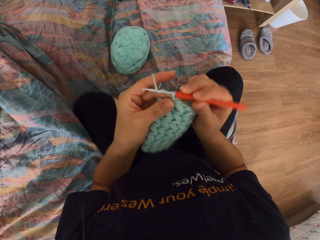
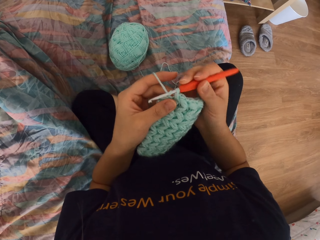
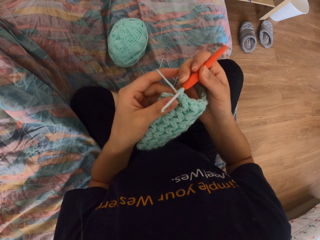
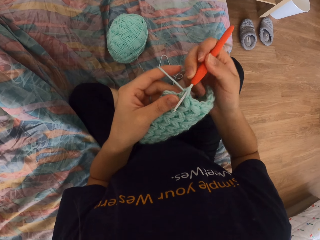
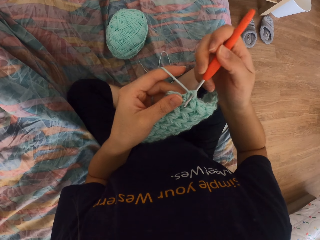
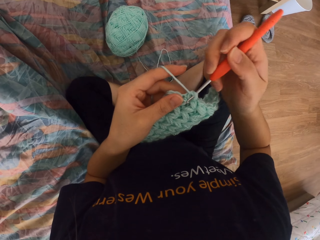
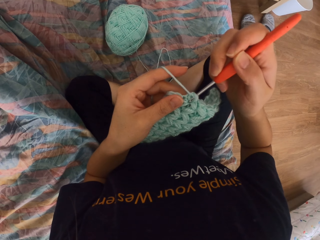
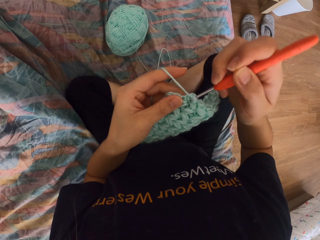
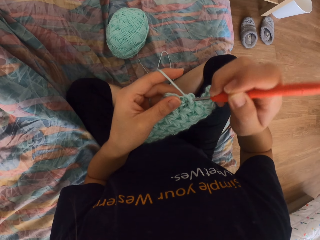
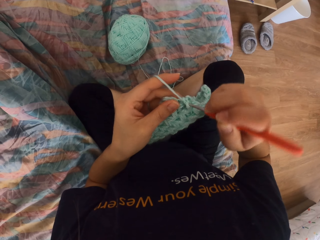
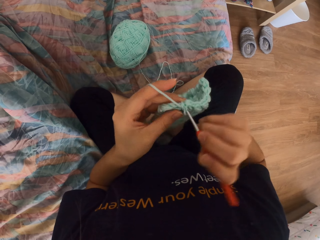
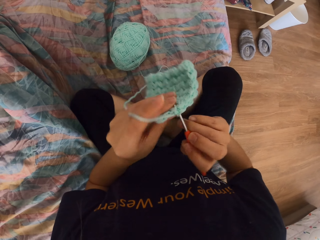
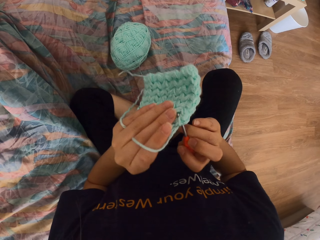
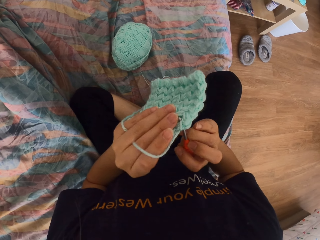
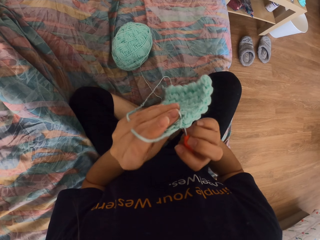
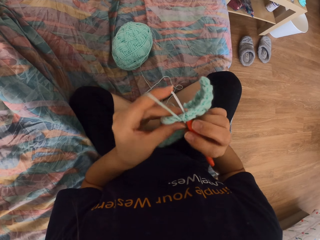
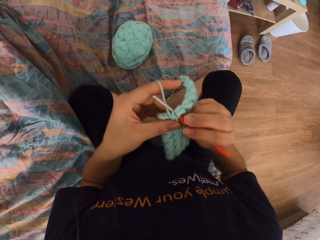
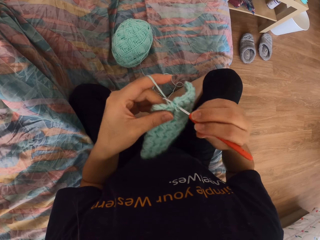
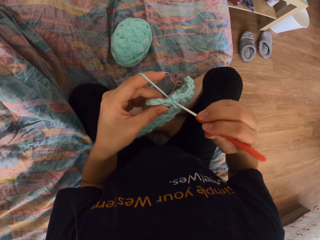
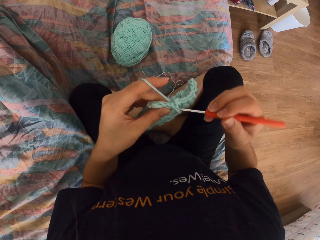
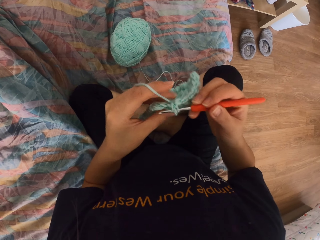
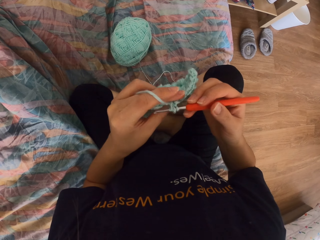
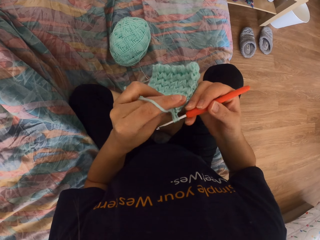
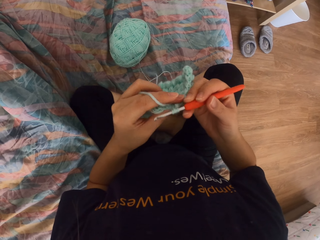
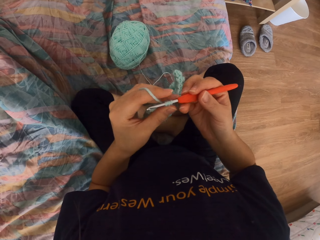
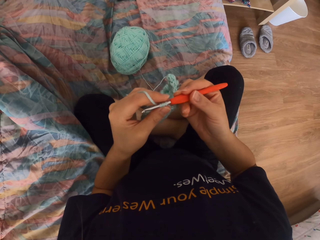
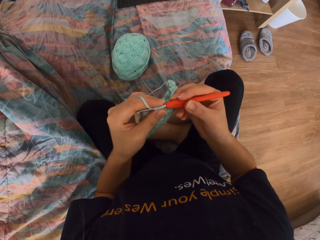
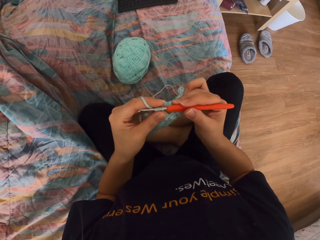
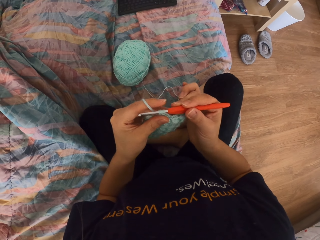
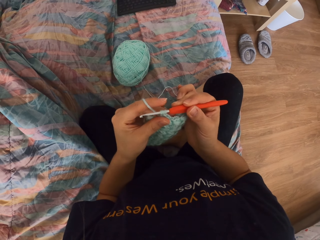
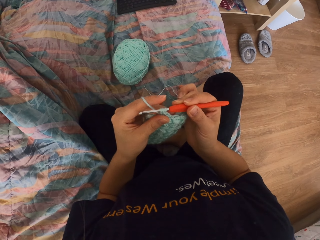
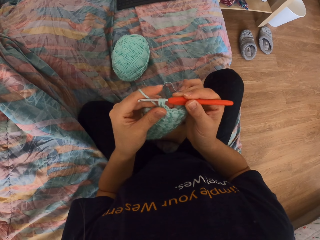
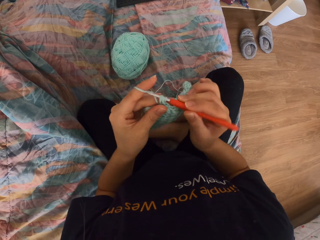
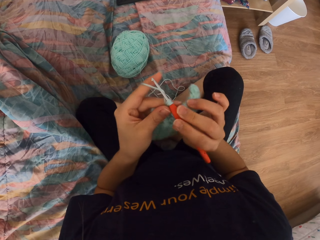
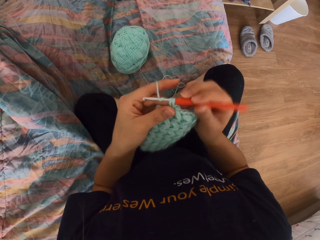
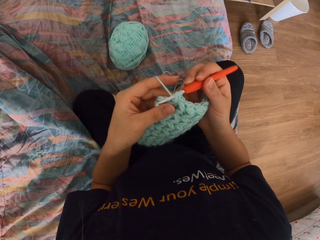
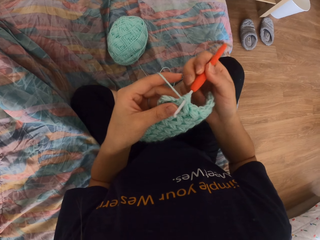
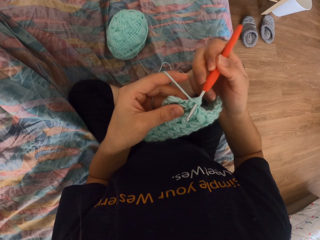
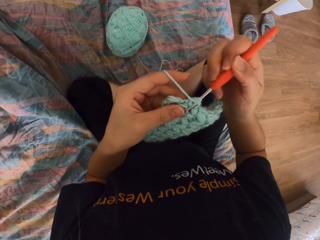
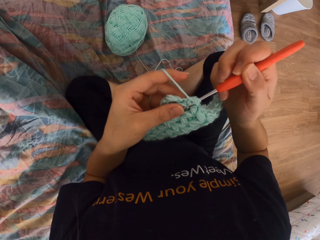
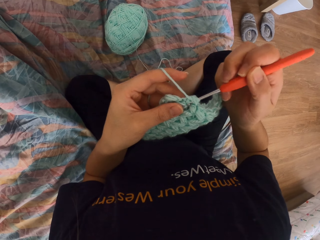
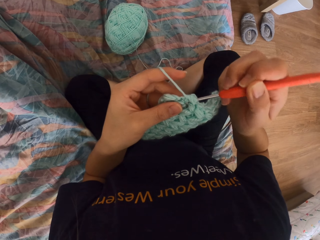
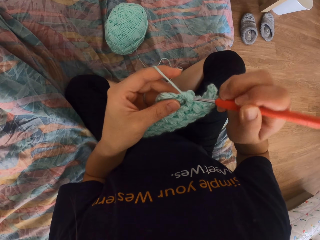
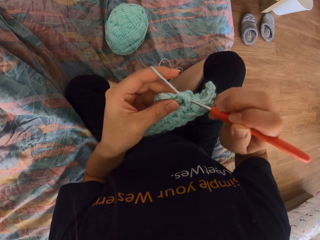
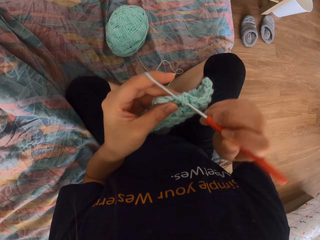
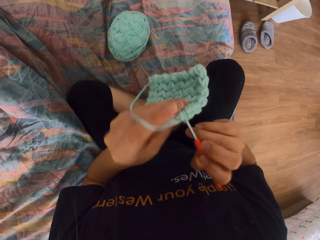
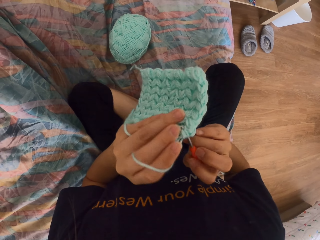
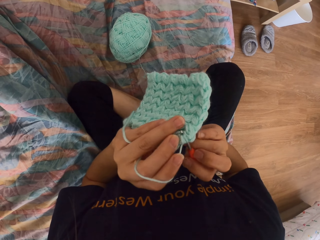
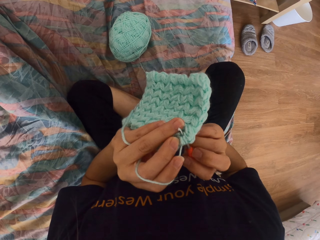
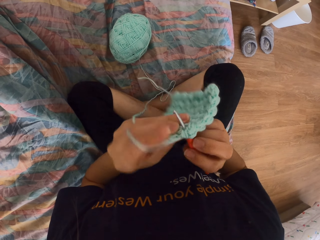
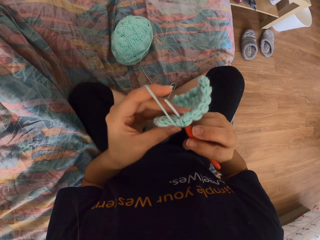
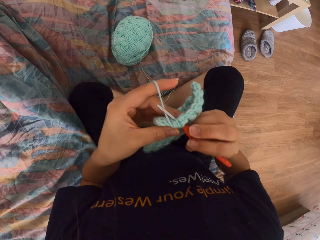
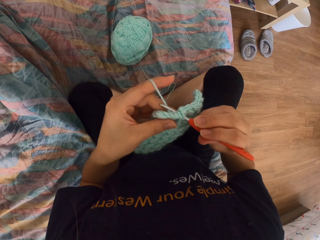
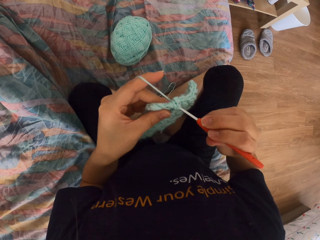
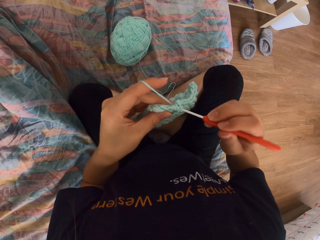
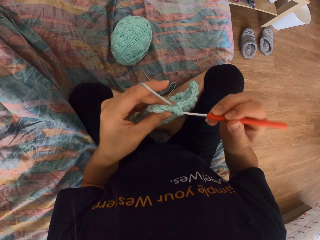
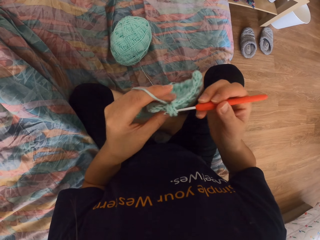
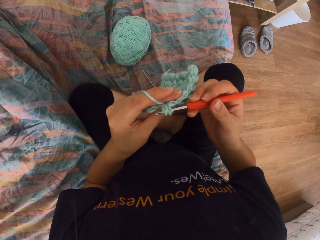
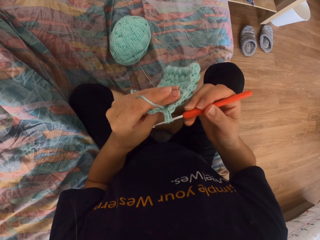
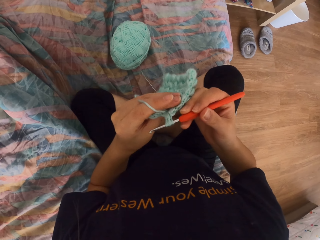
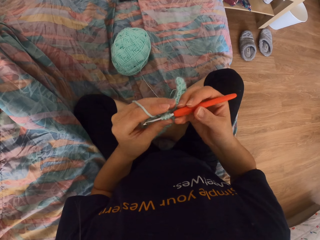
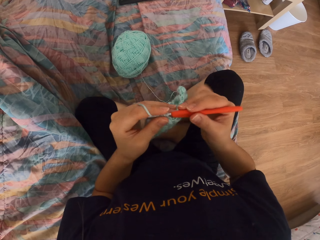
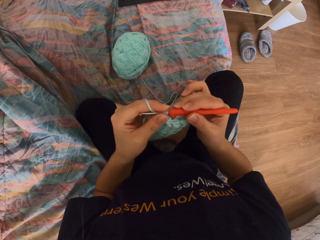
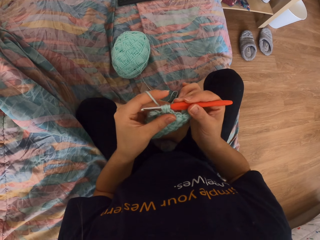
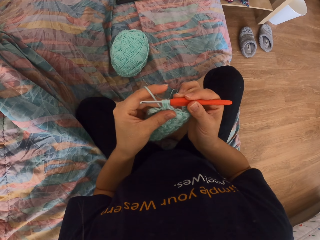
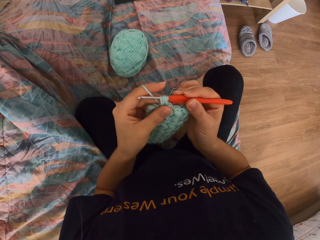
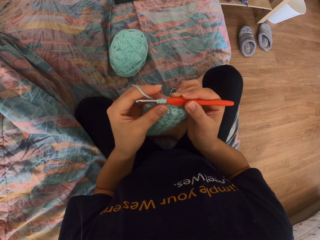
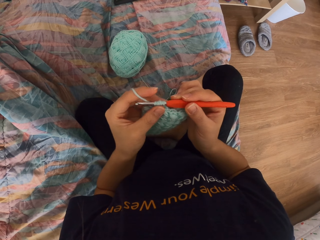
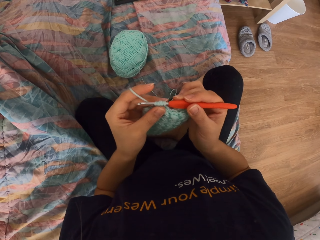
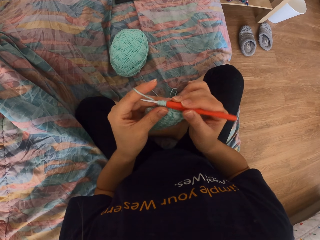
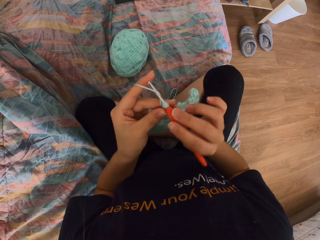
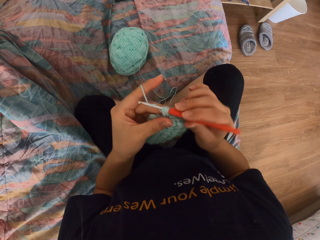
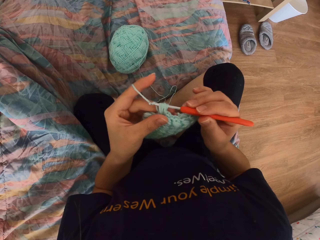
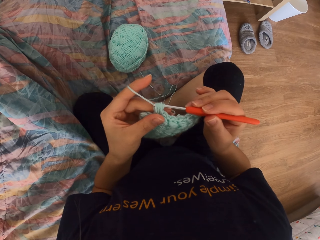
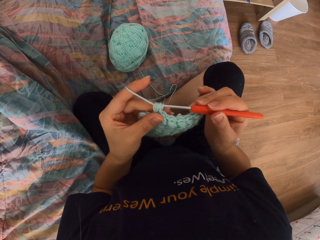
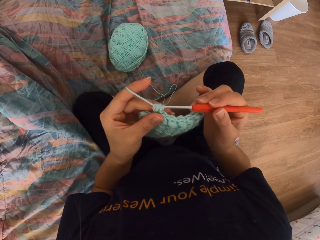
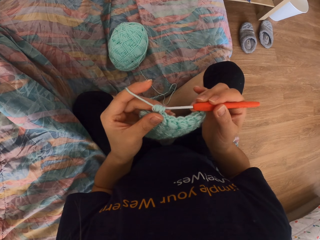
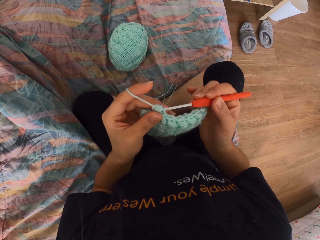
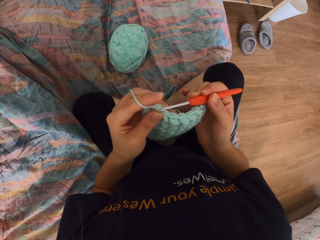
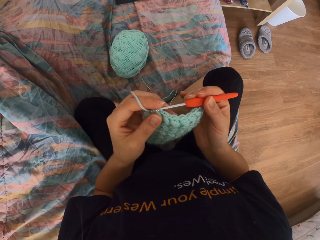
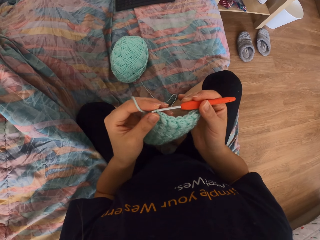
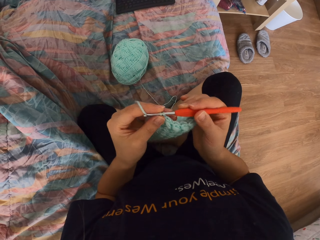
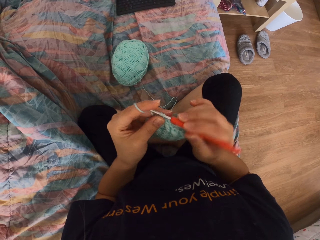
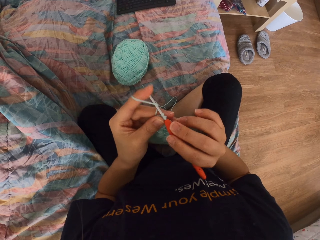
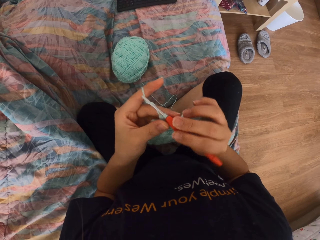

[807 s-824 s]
The camera wearer looks at the other side of the fabric. They knit the fabric with a knitting crochet.
